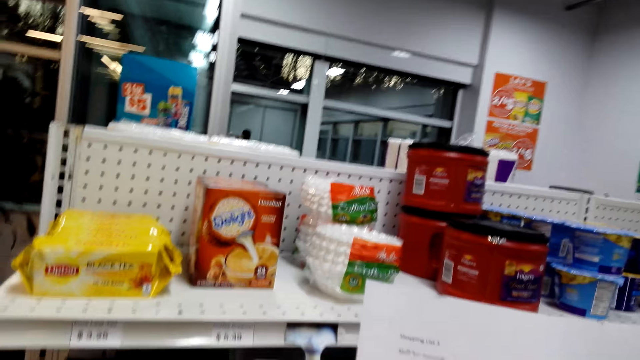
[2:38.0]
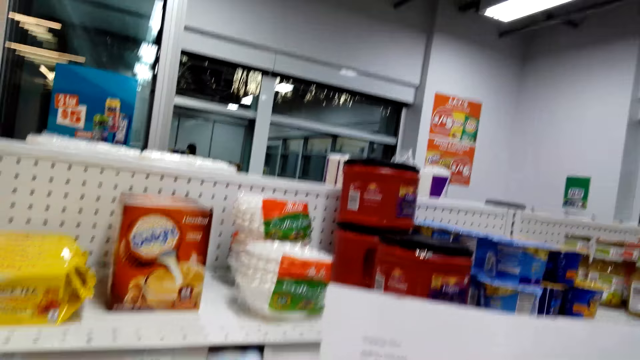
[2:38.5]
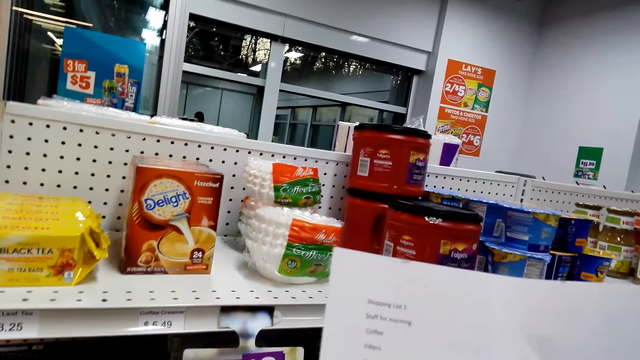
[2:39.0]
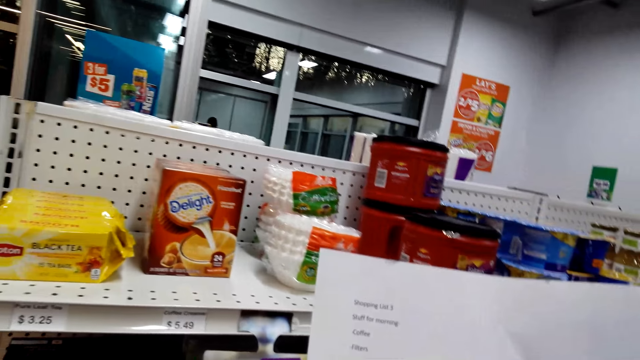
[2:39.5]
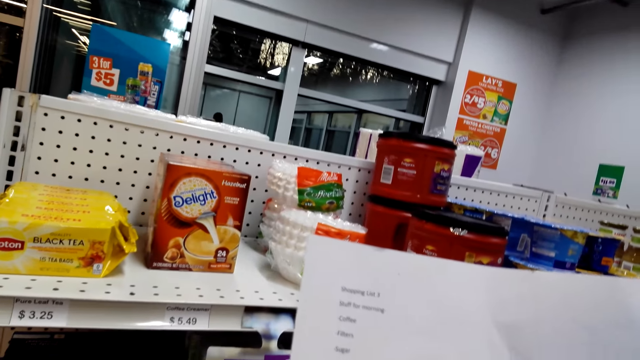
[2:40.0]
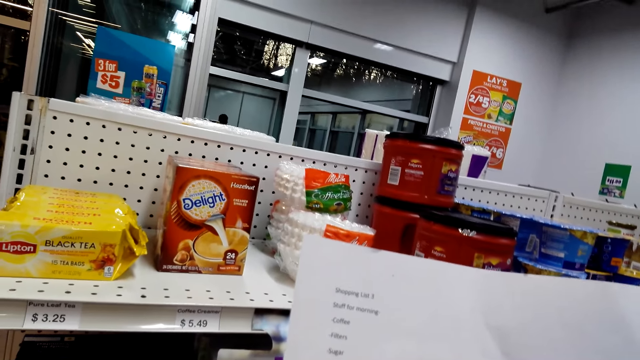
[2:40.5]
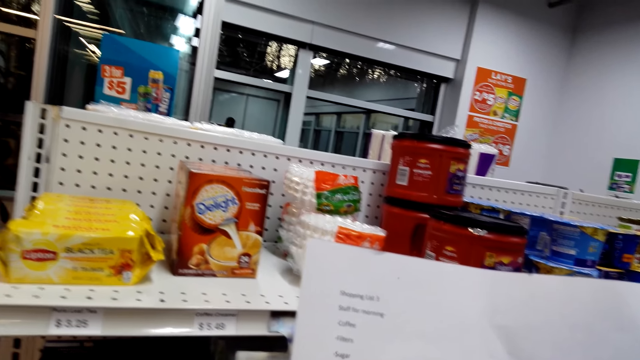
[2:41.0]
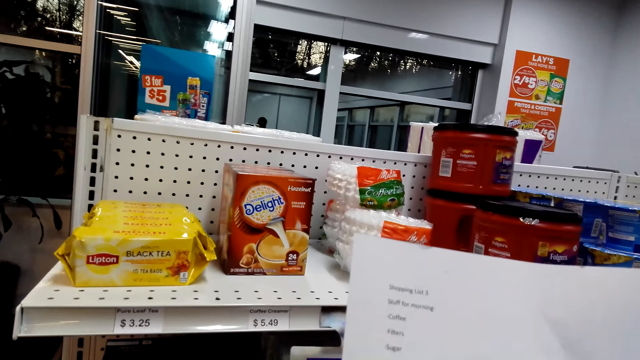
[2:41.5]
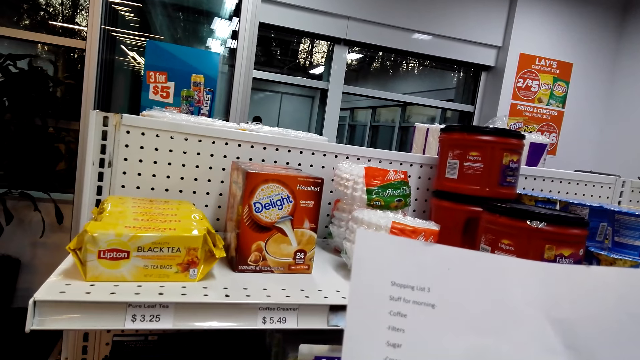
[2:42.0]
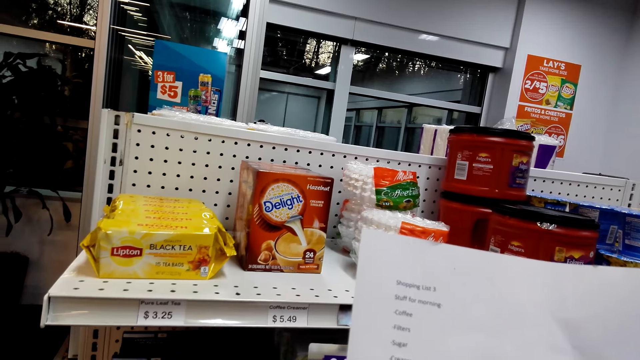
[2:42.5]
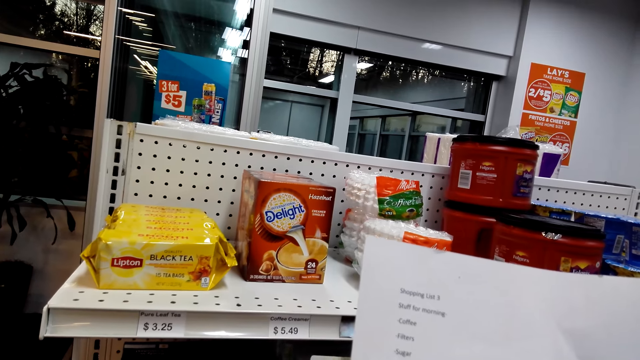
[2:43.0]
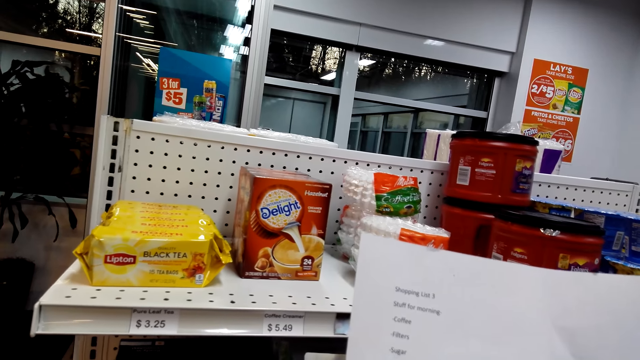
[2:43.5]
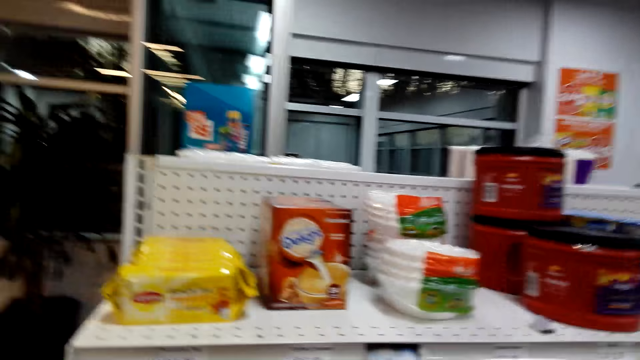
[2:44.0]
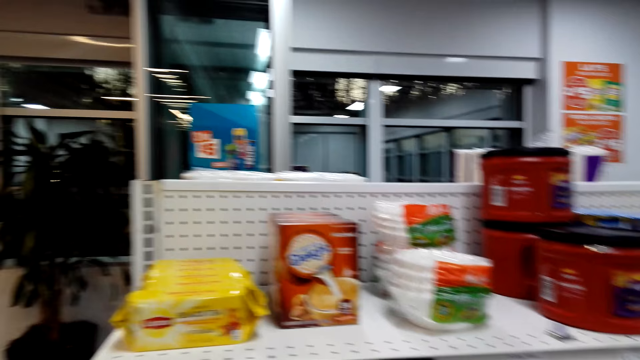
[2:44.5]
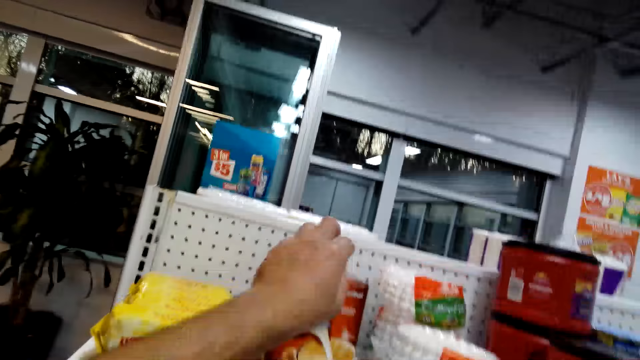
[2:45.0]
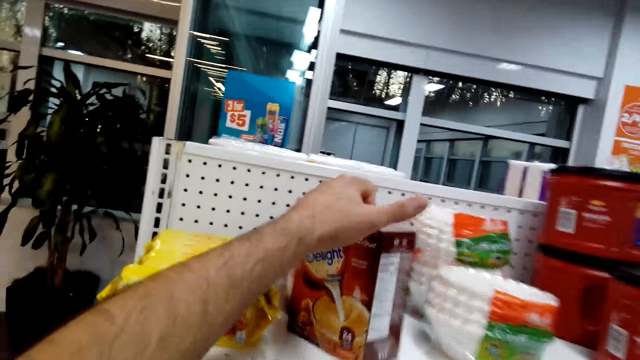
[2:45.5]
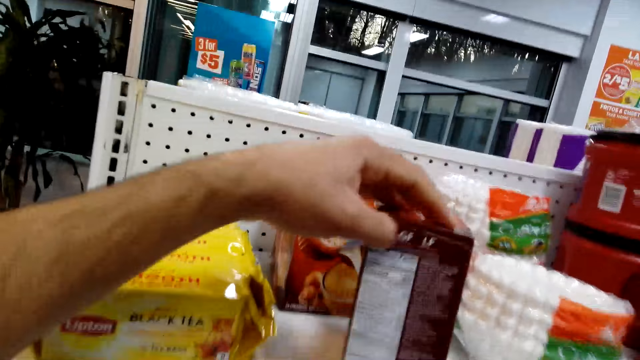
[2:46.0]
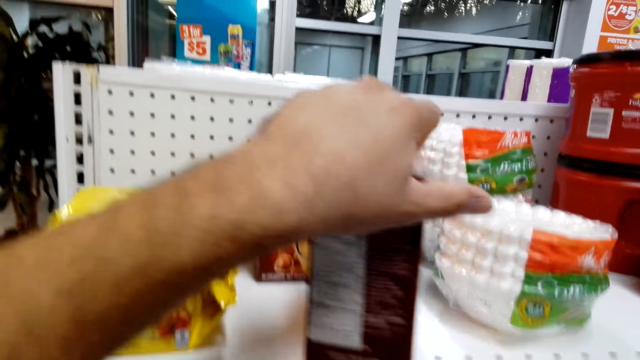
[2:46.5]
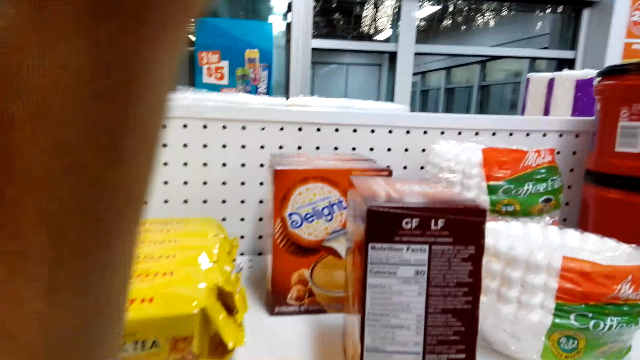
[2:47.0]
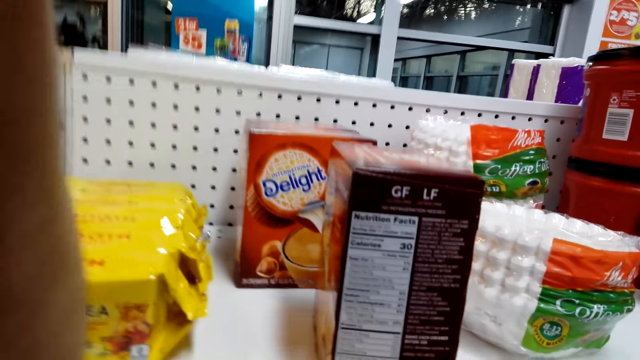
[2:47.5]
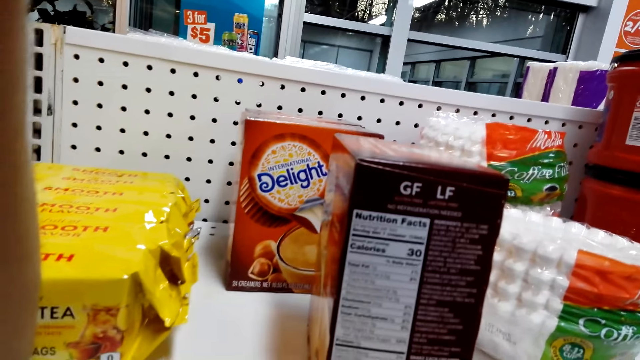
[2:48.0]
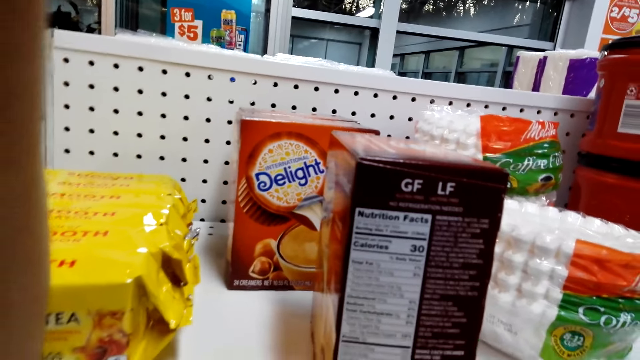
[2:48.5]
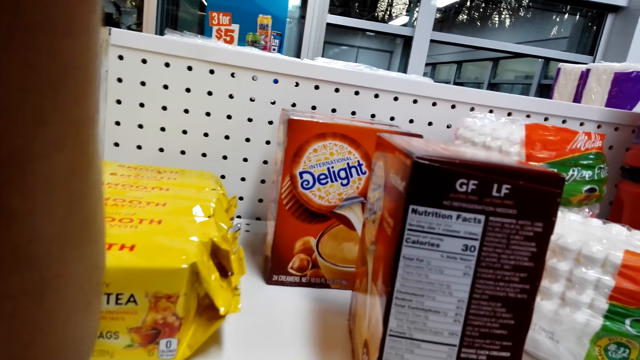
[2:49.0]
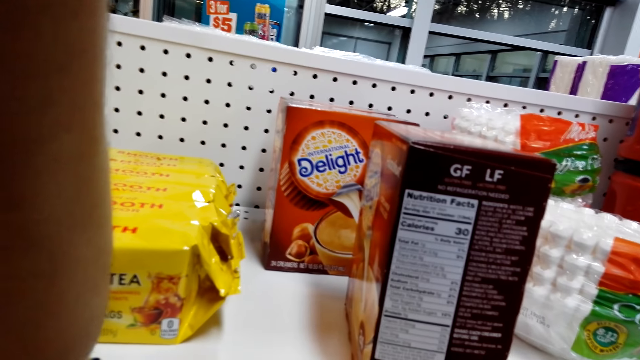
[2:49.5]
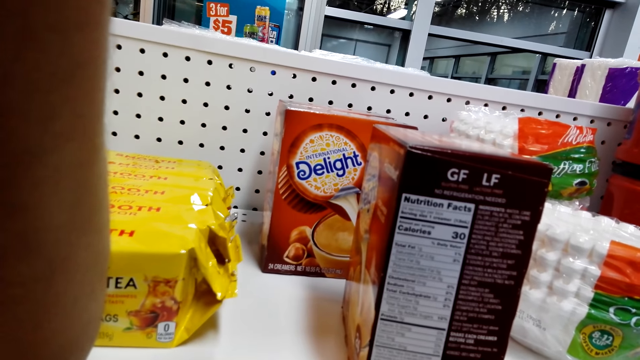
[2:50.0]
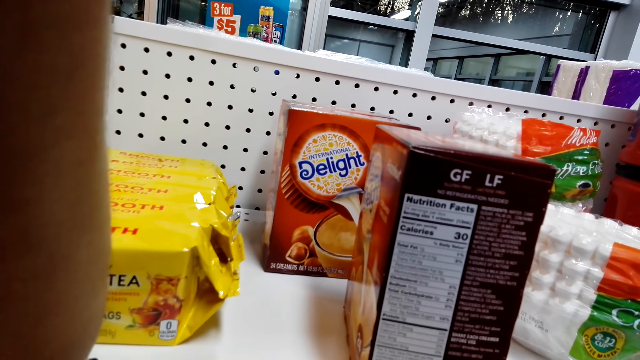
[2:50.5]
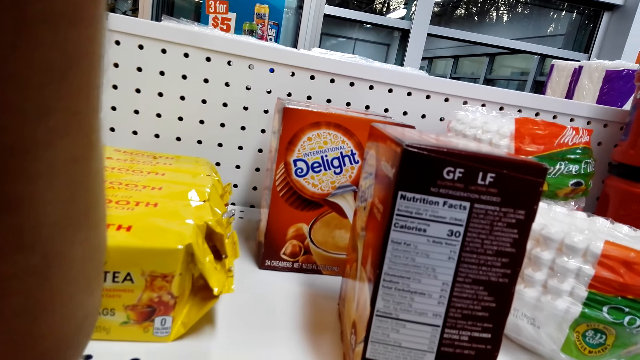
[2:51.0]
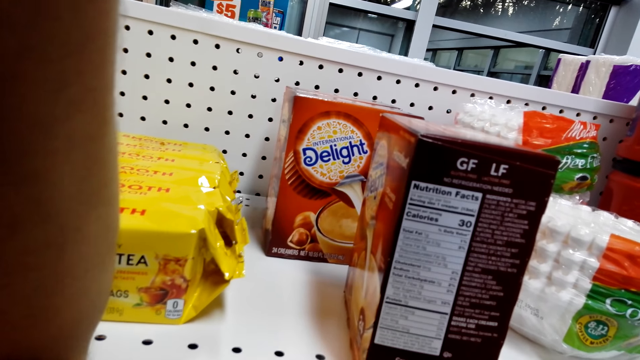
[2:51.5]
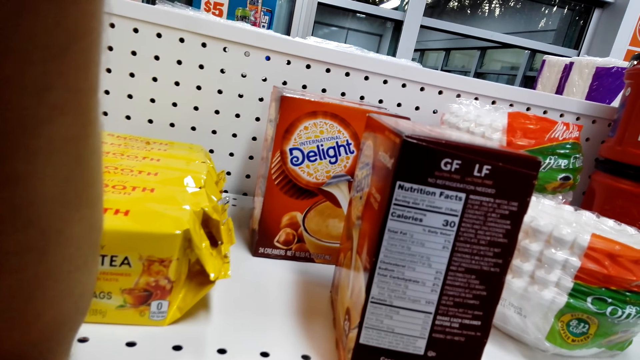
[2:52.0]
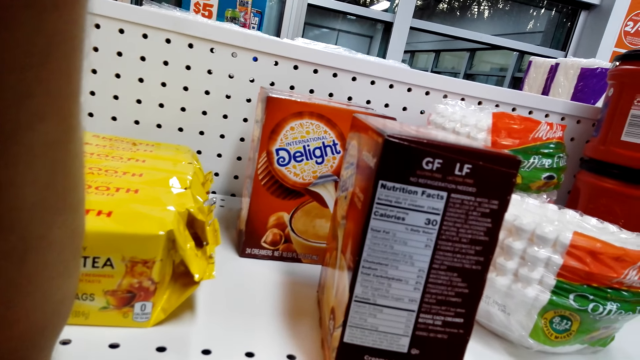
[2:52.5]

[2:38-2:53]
The camera wearer reads a list. He turns Delight on the shelf. He rests his elbow on the shelf. He reads the ingredients in the package.

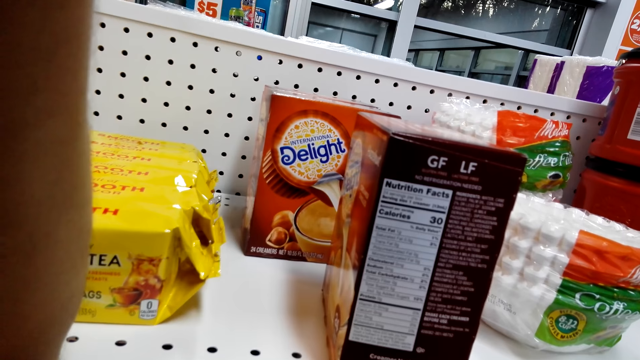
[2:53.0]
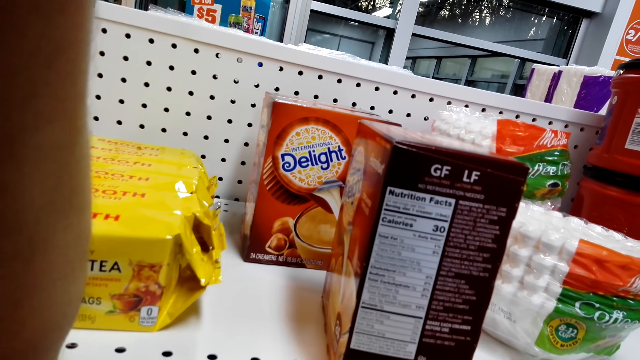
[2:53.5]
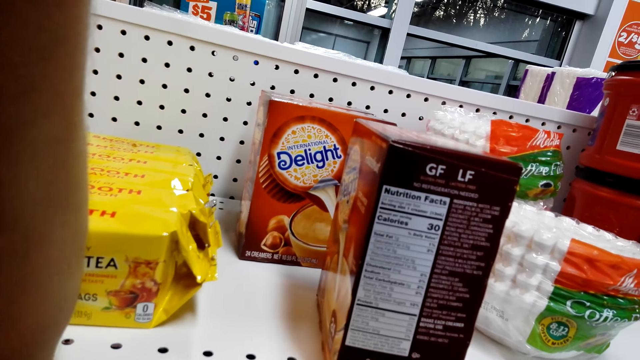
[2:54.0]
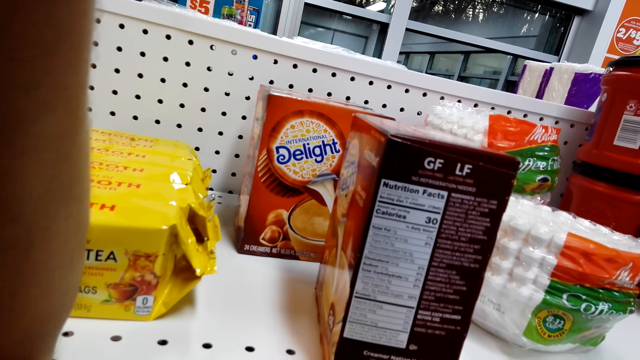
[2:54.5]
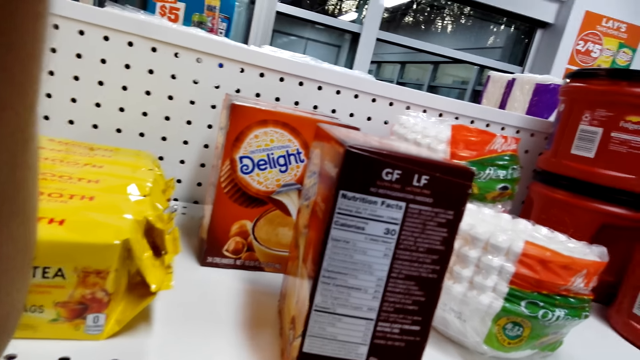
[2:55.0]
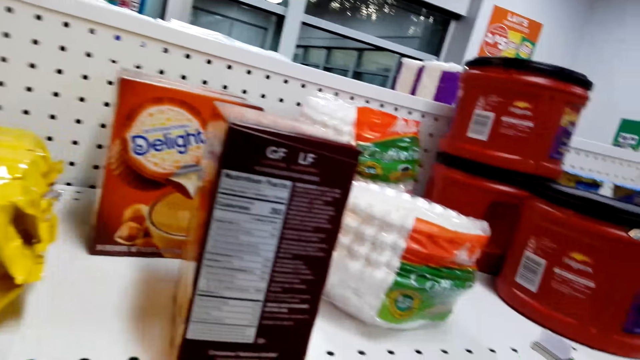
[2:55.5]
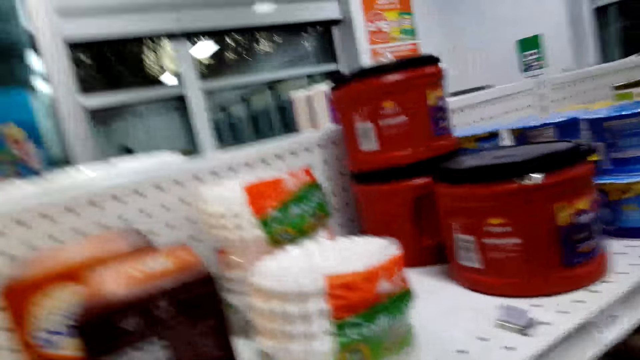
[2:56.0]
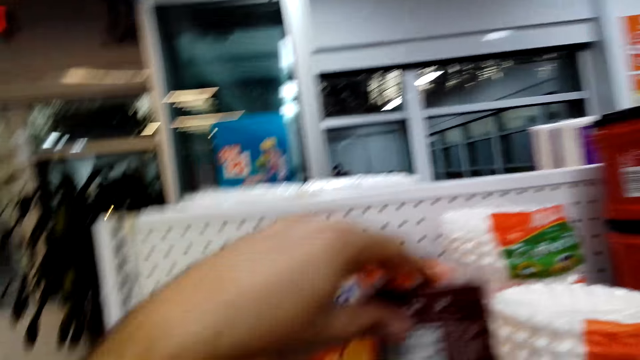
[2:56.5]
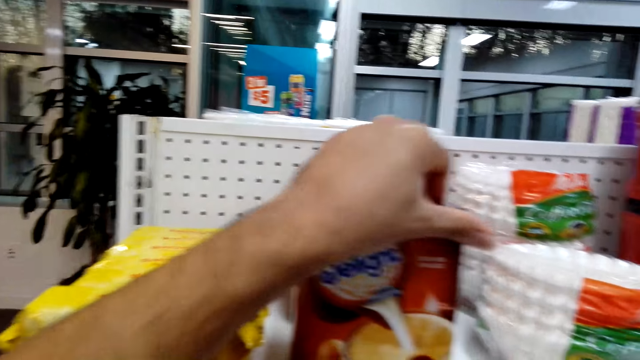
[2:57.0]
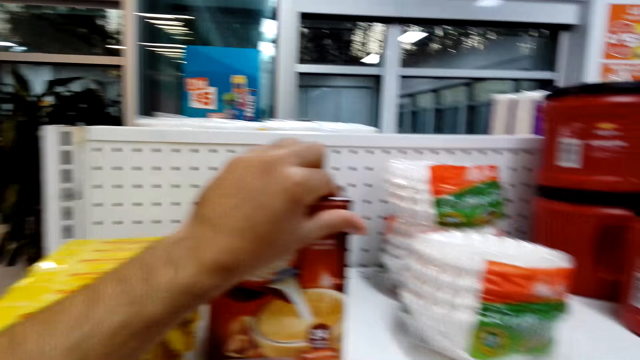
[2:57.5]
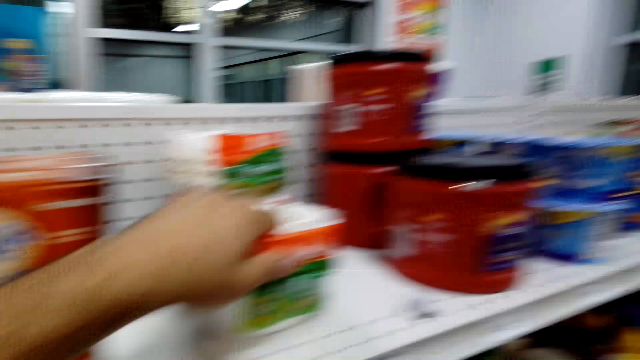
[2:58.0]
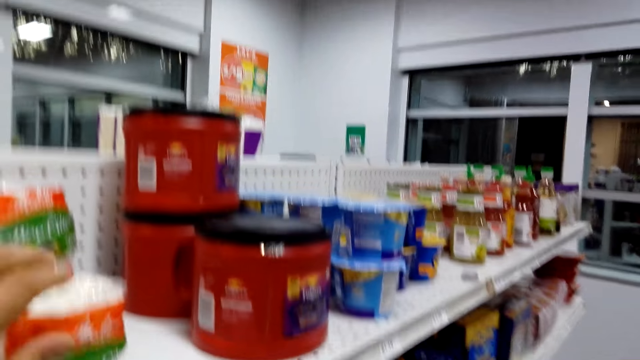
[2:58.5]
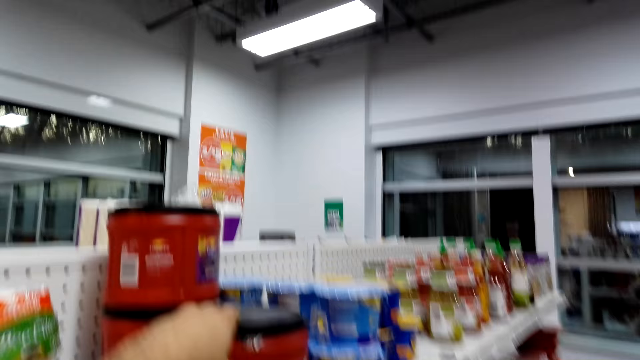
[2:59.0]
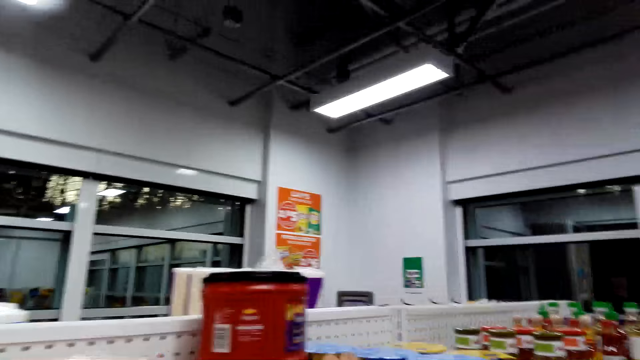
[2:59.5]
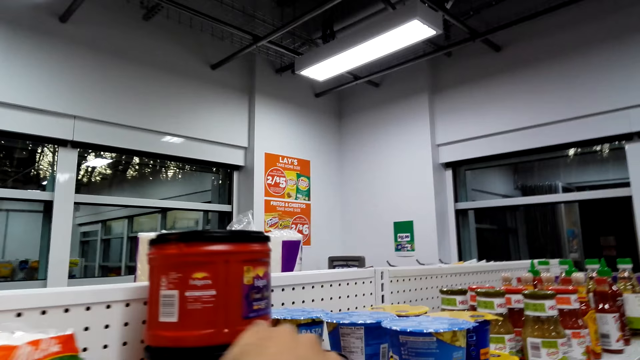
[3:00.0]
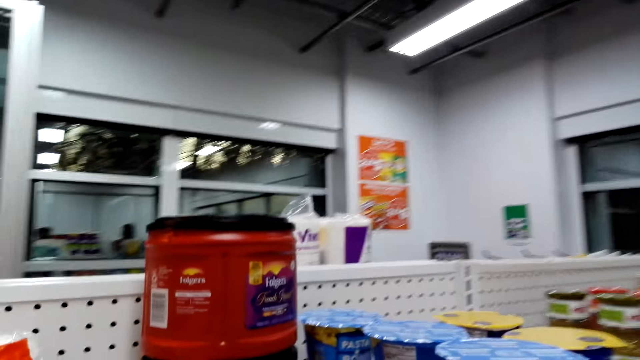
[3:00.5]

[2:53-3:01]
The camera wearer moves a package. They hold something from the shelf.
